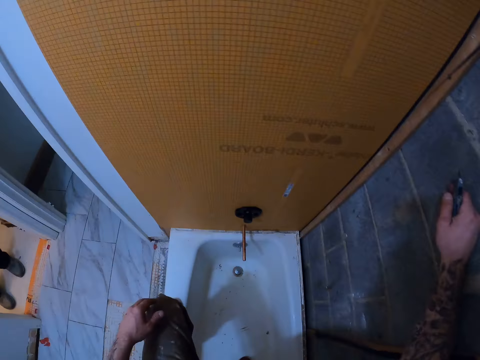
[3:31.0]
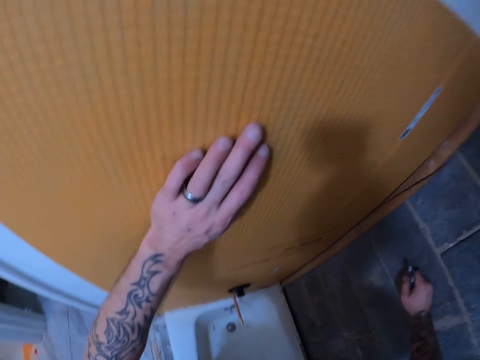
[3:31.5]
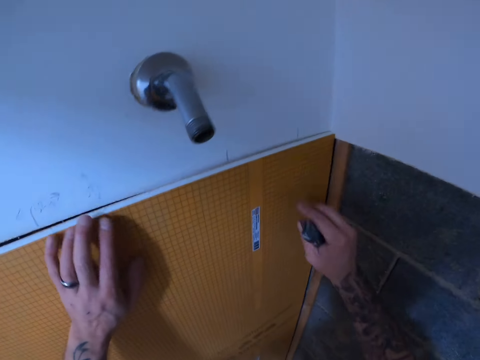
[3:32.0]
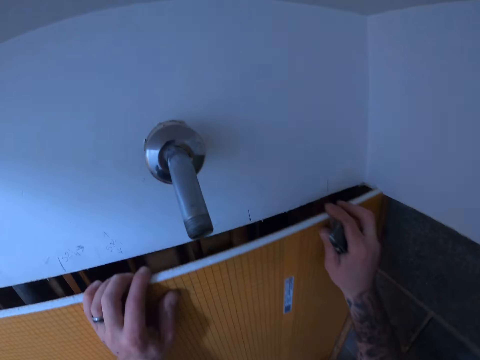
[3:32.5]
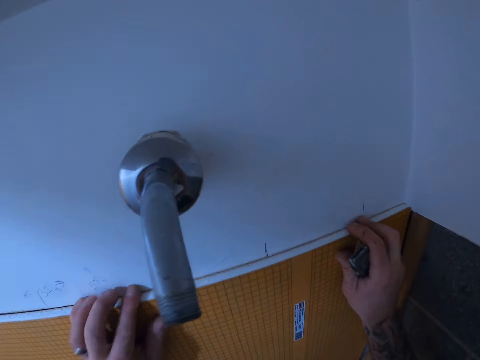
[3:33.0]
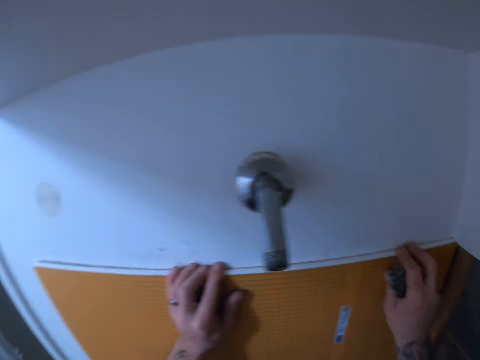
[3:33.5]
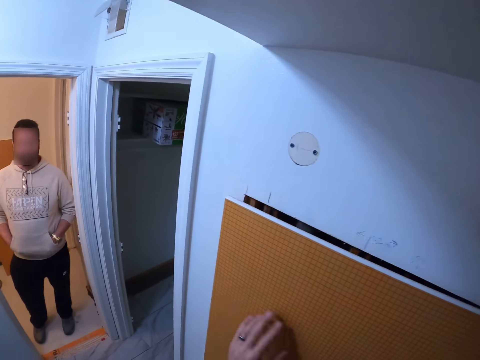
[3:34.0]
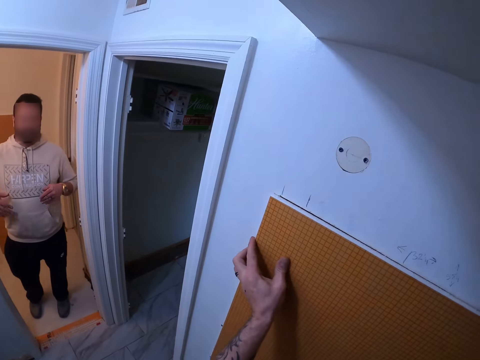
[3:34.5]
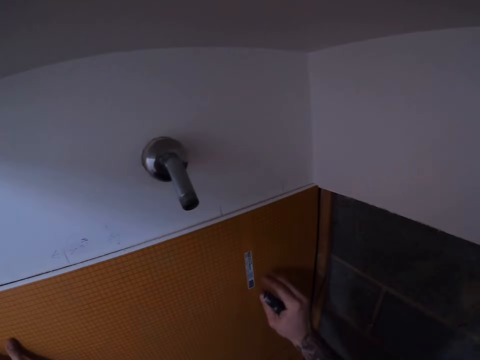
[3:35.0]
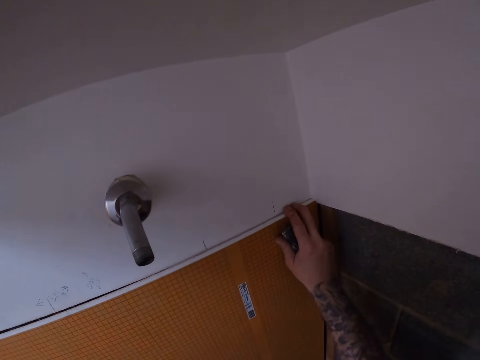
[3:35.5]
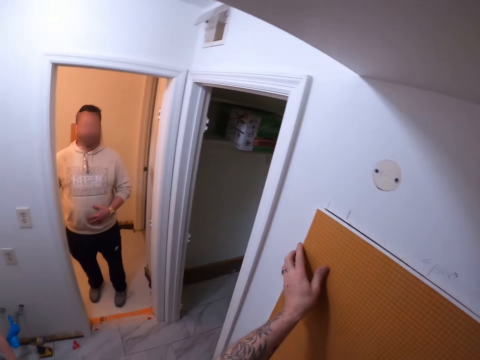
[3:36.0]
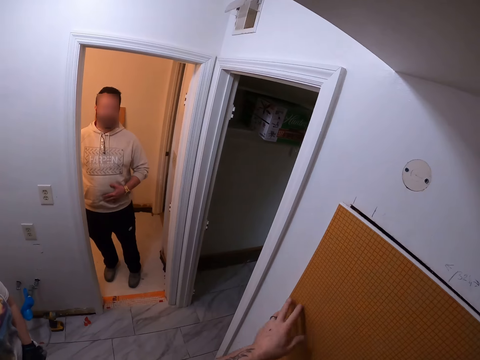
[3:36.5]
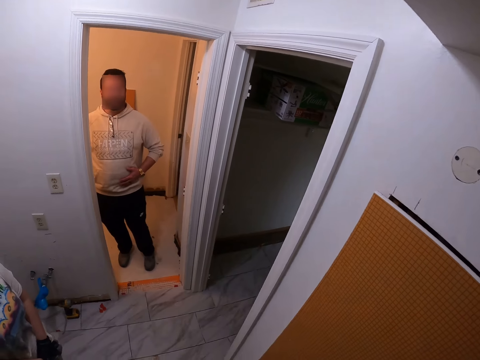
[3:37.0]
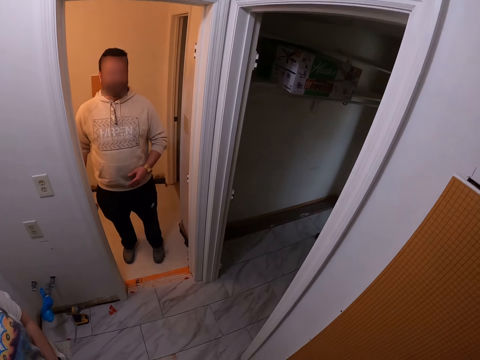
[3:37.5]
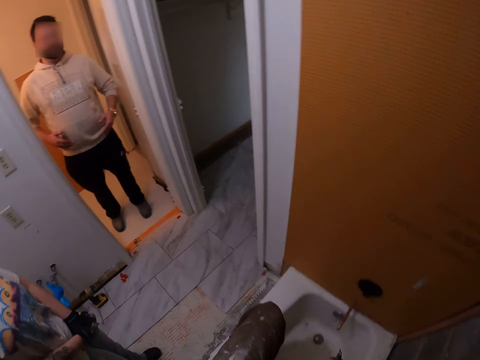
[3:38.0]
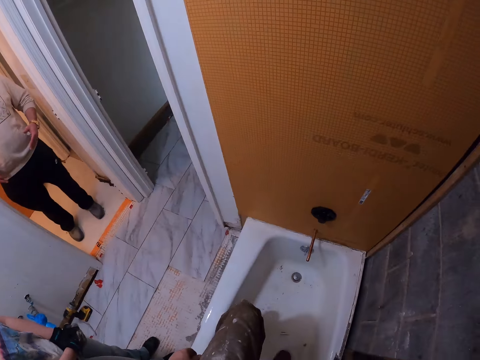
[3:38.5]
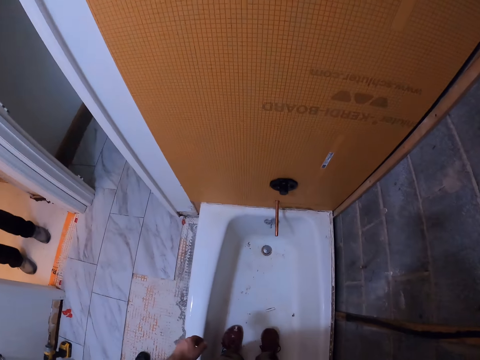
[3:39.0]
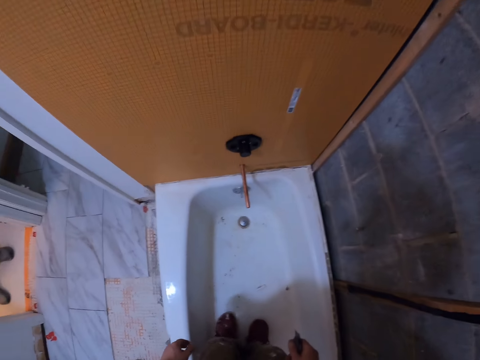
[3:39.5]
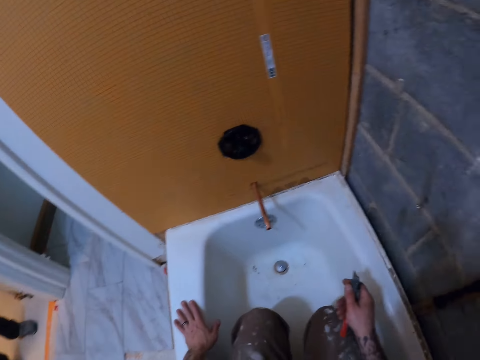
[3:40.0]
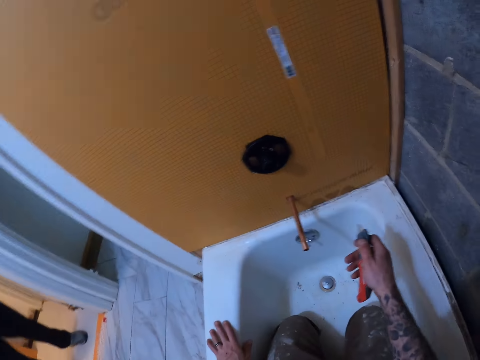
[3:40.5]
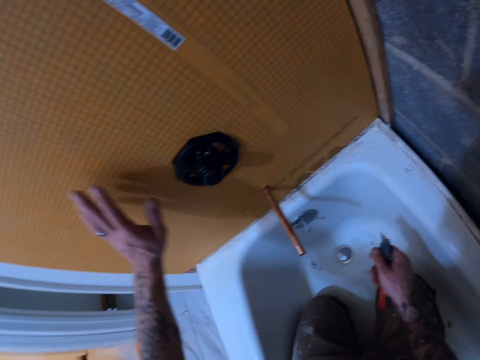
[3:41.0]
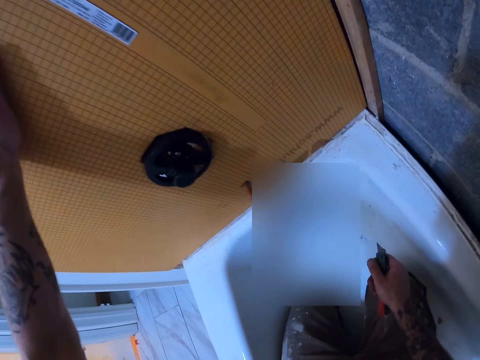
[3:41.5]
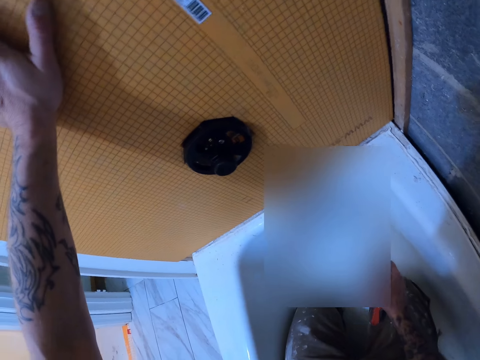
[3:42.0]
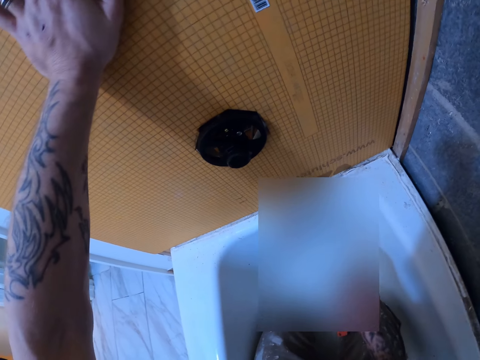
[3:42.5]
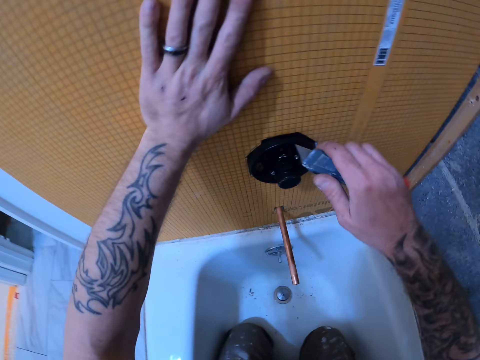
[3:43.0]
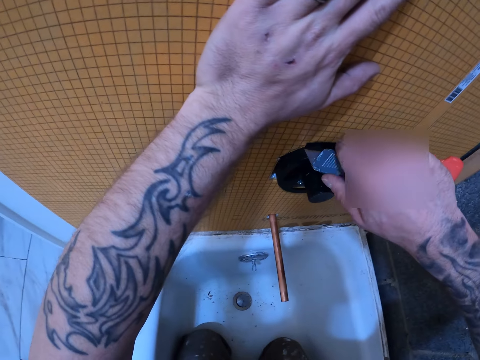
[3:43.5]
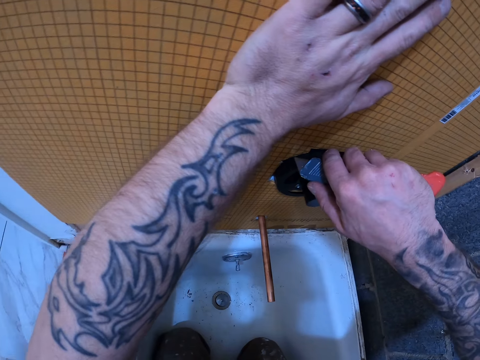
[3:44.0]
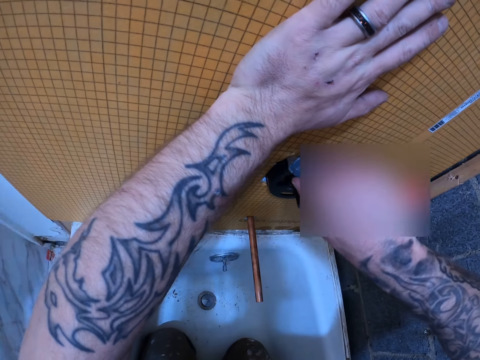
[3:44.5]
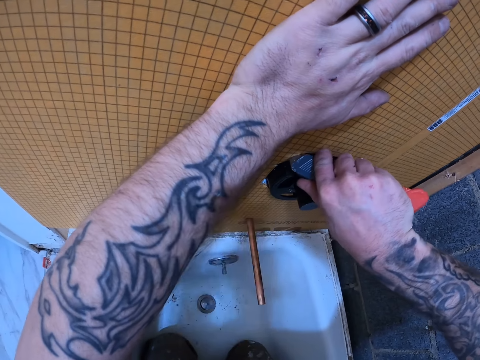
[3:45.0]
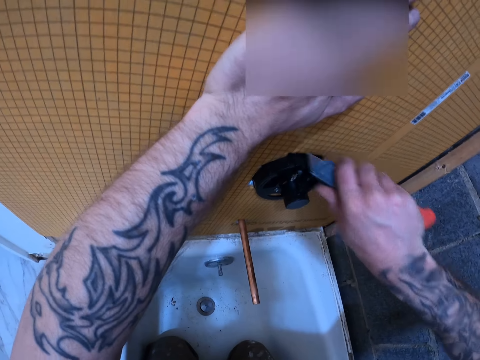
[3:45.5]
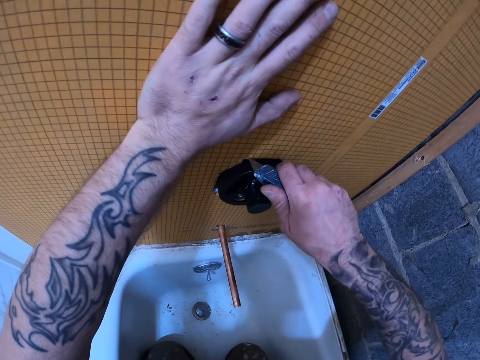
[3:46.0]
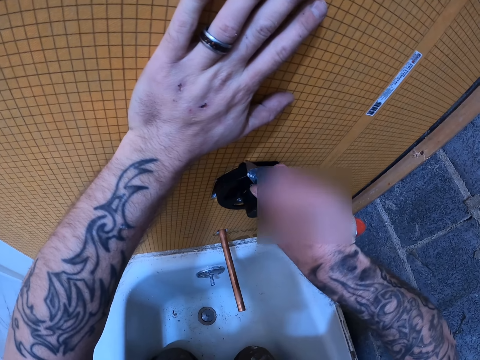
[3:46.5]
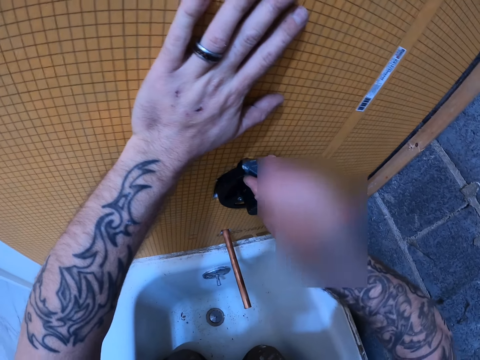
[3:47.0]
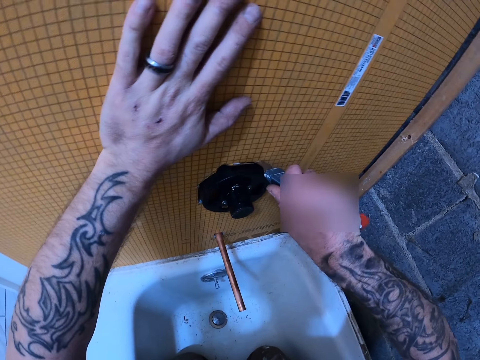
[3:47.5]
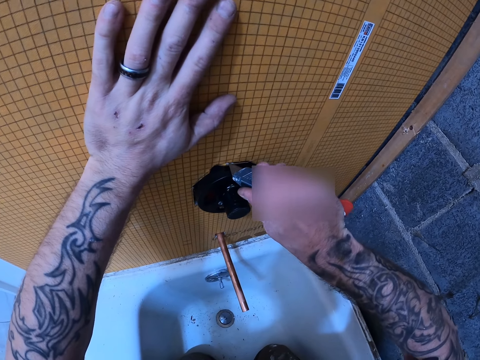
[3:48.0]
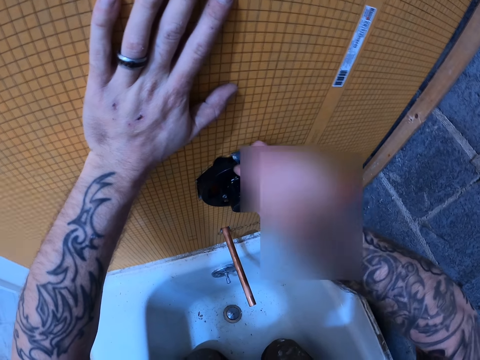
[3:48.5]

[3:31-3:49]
The camera wearer cuts out a part of the tile backer board with the cutter knife.

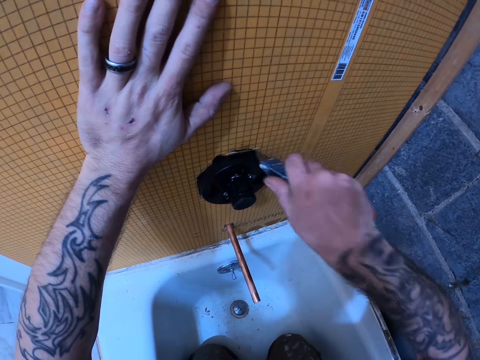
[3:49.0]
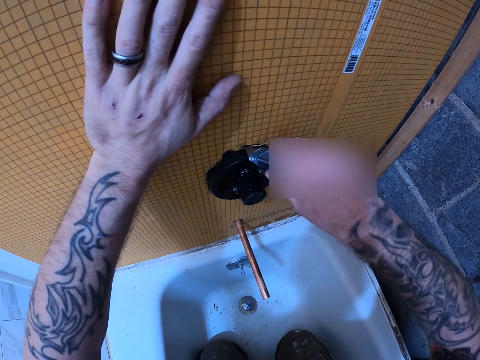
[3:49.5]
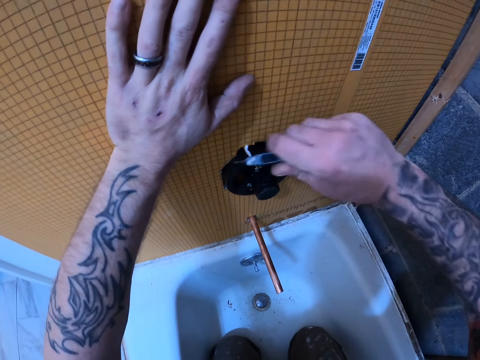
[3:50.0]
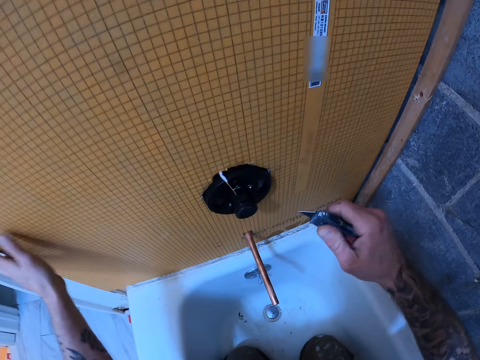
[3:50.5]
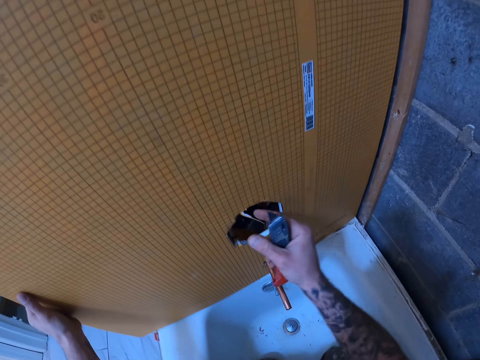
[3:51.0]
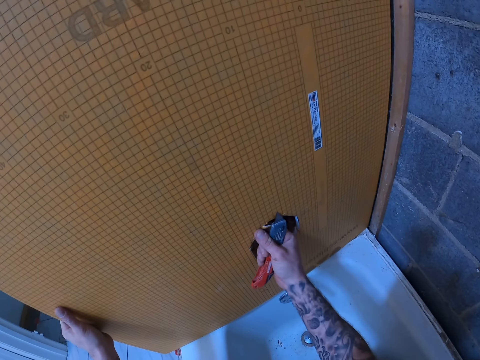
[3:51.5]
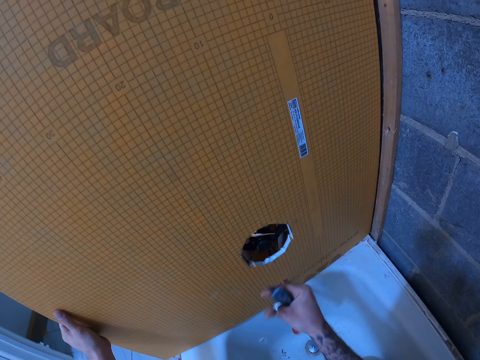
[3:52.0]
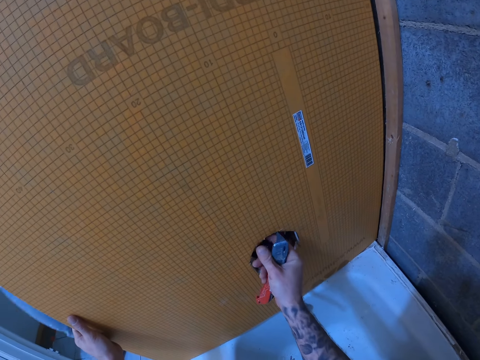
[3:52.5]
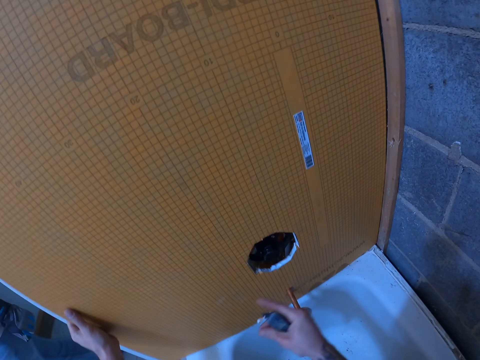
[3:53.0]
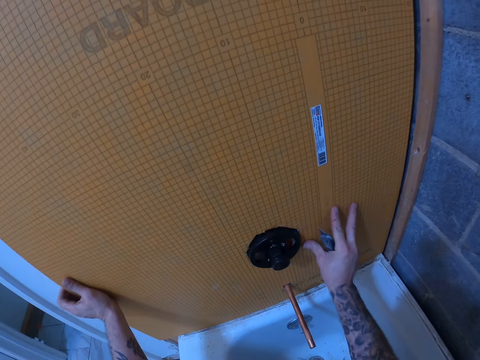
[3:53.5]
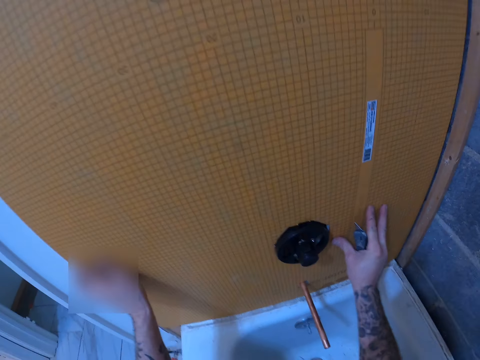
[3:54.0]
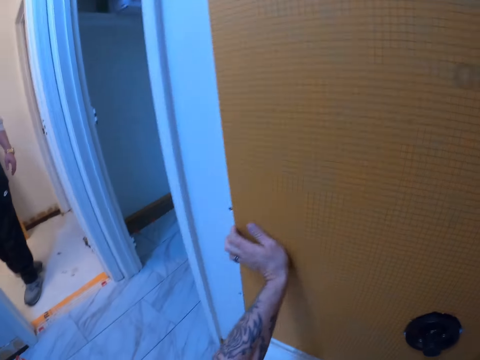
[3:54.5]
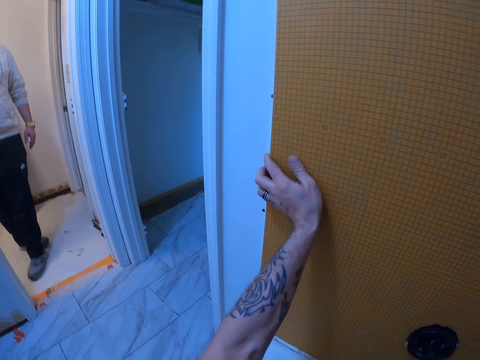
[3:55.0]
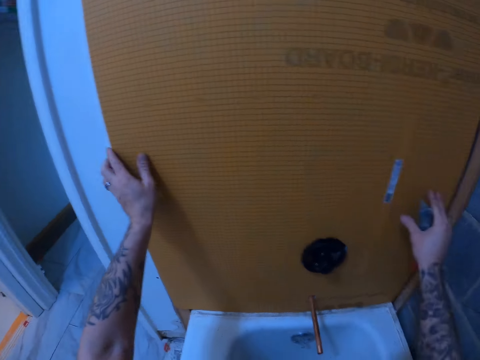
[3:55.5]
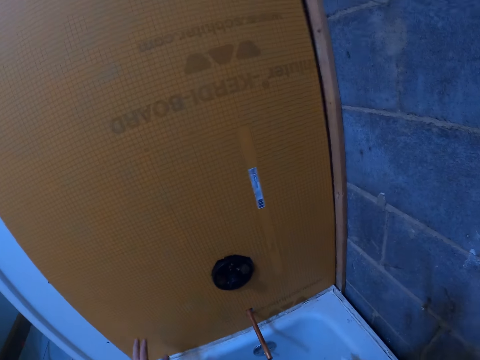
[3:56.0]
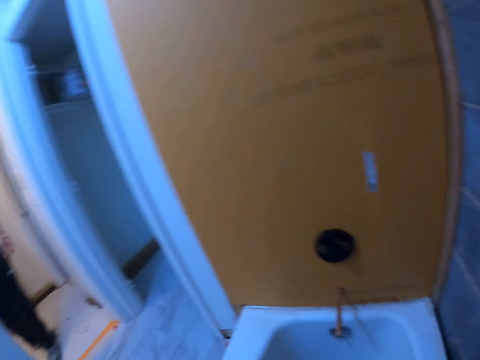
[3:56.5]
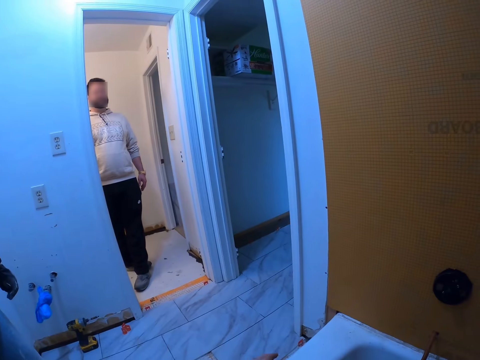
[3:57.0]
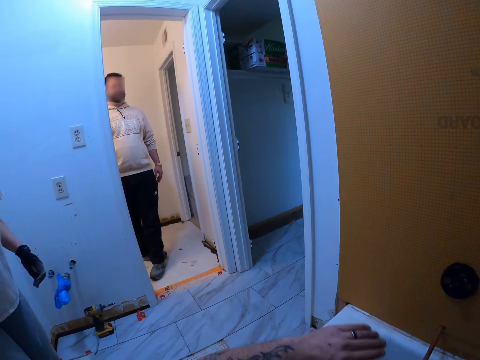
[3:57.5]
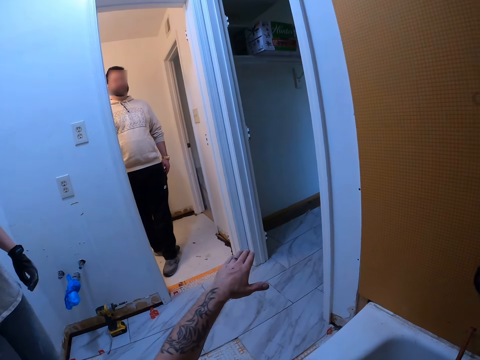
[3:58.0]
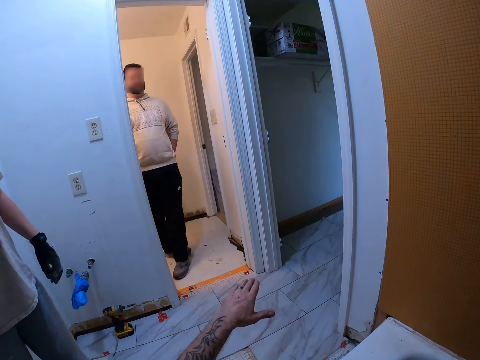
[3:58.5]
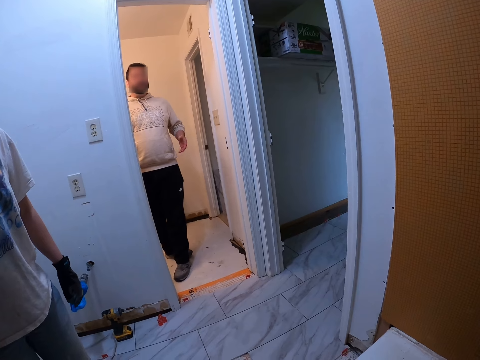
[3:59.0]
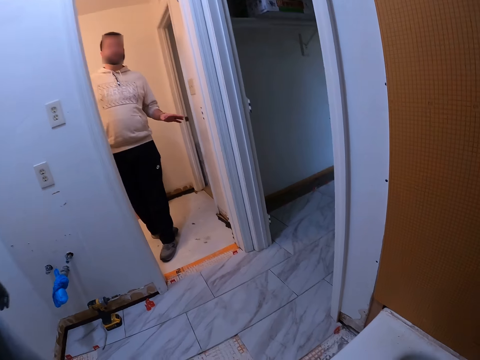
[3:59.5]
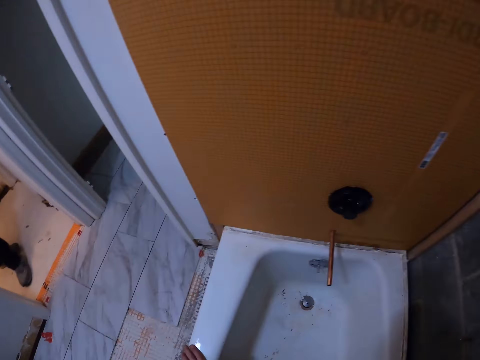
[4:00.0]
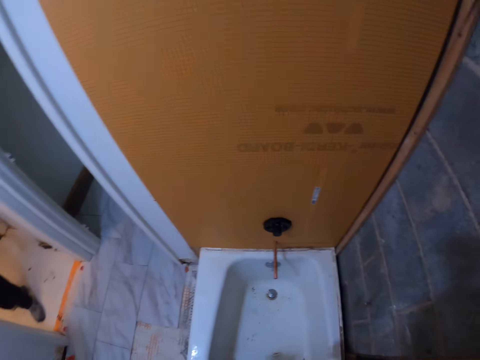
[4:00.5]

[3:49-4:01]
The camera wearer fixes something. They adjust the tile backer board to the wall. They move.
